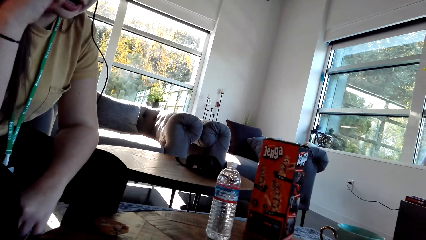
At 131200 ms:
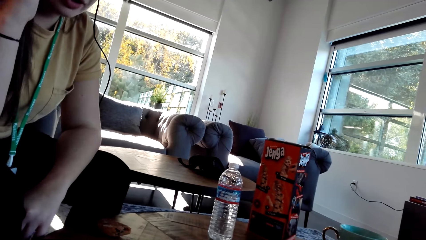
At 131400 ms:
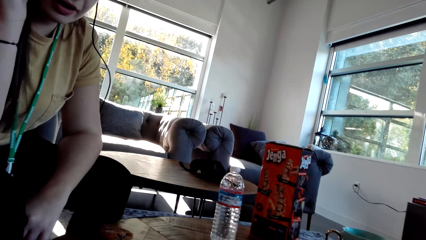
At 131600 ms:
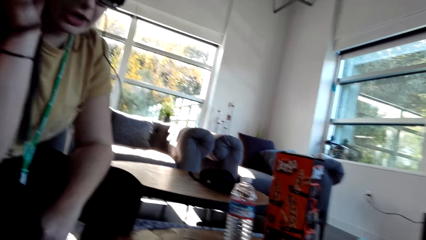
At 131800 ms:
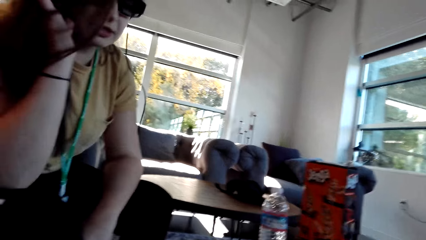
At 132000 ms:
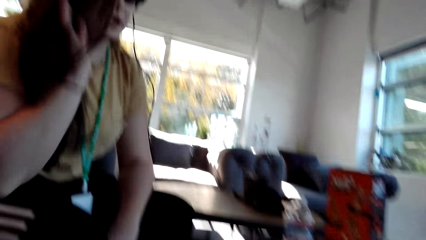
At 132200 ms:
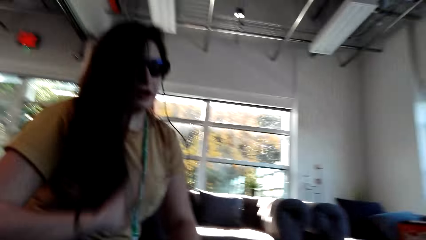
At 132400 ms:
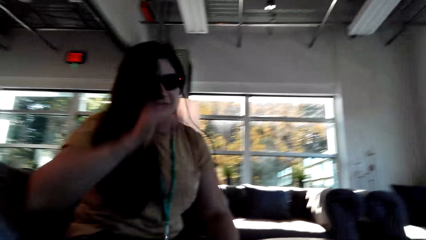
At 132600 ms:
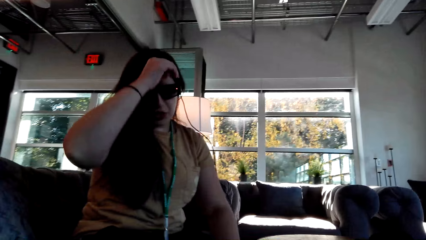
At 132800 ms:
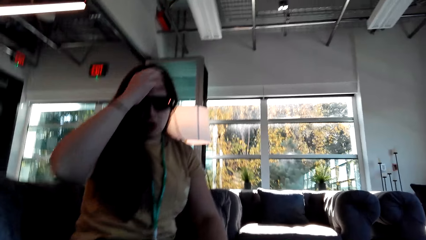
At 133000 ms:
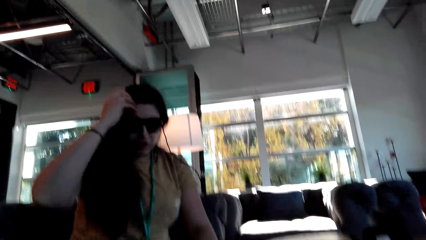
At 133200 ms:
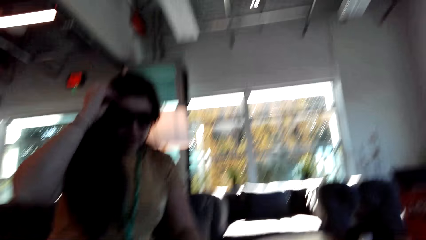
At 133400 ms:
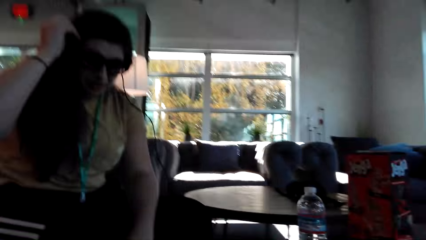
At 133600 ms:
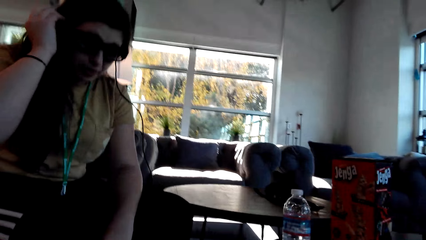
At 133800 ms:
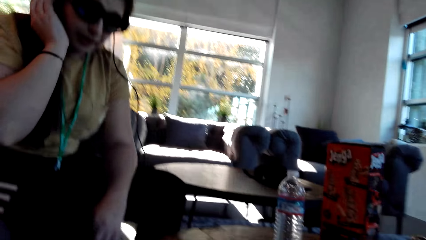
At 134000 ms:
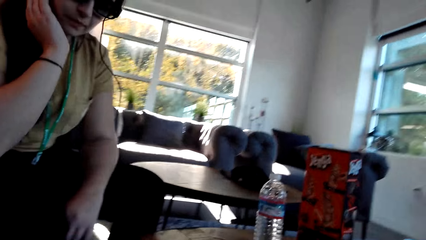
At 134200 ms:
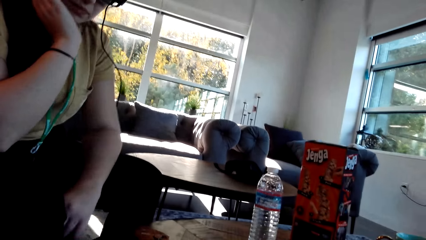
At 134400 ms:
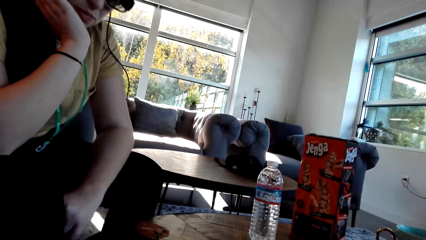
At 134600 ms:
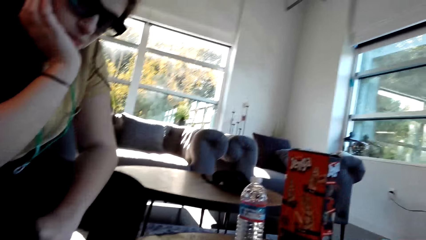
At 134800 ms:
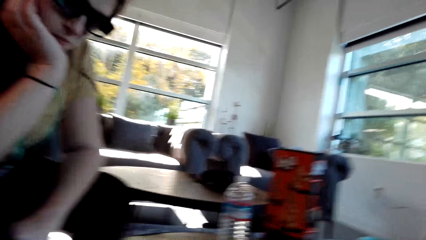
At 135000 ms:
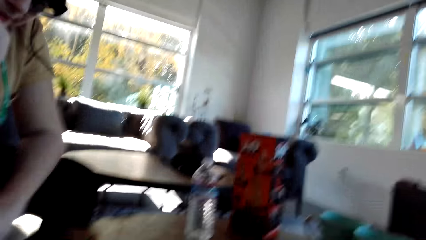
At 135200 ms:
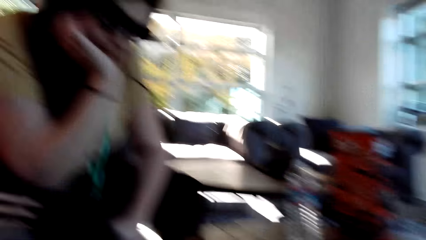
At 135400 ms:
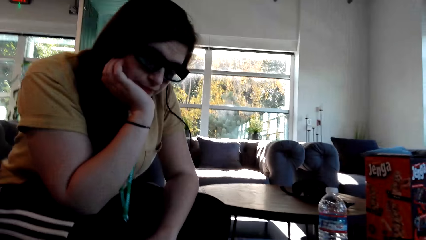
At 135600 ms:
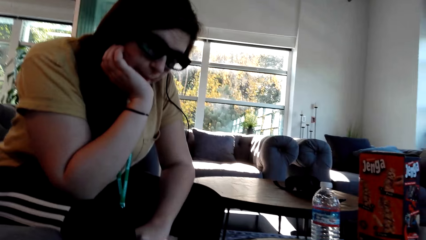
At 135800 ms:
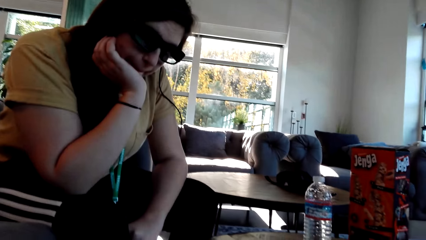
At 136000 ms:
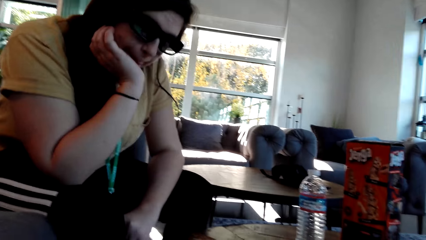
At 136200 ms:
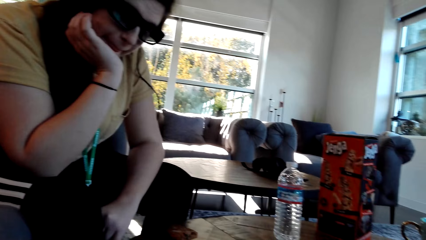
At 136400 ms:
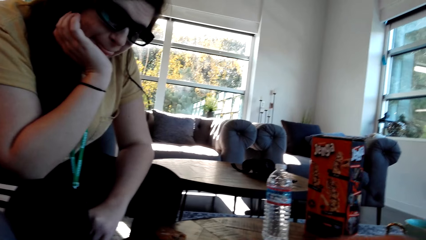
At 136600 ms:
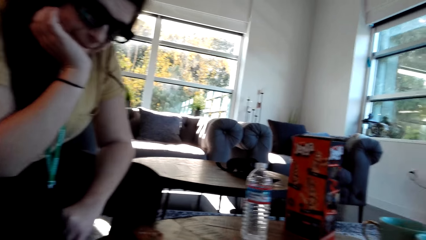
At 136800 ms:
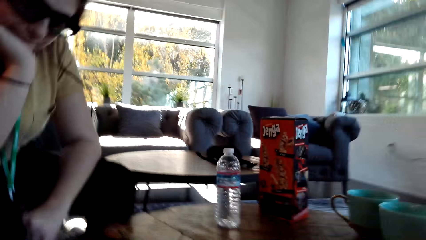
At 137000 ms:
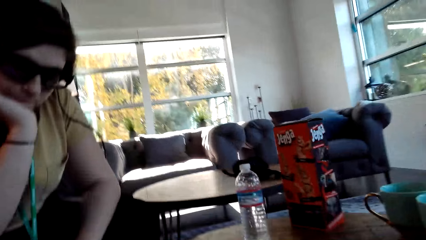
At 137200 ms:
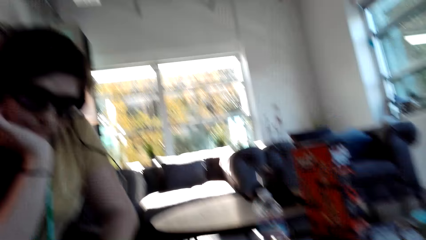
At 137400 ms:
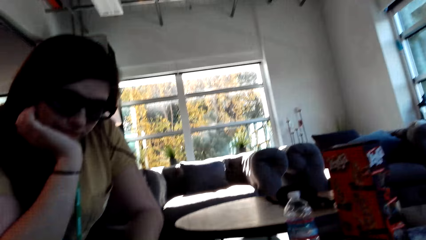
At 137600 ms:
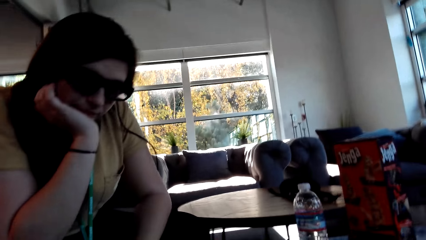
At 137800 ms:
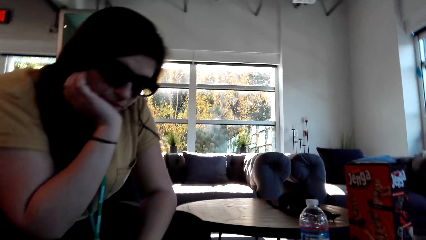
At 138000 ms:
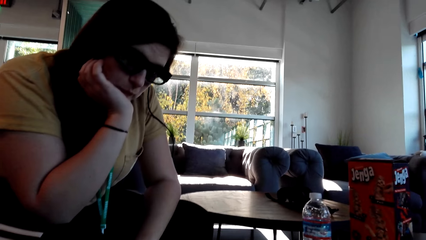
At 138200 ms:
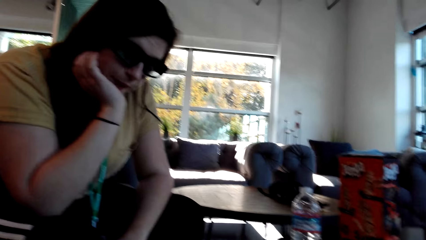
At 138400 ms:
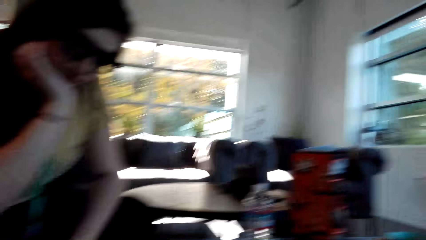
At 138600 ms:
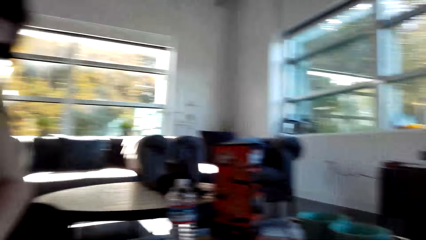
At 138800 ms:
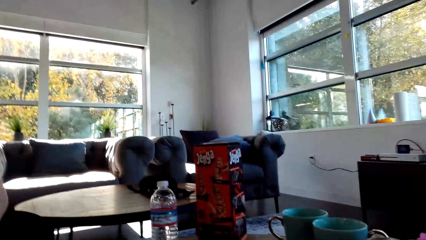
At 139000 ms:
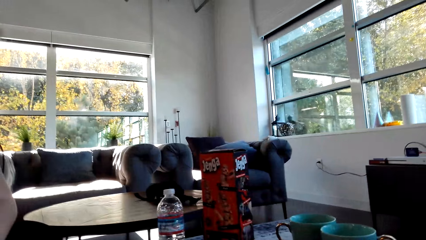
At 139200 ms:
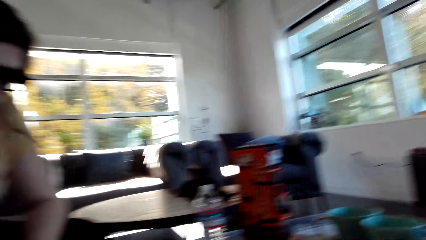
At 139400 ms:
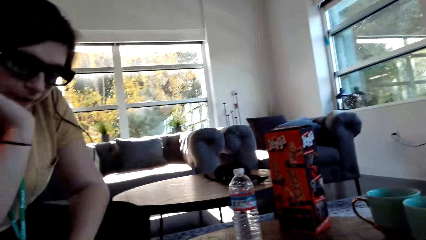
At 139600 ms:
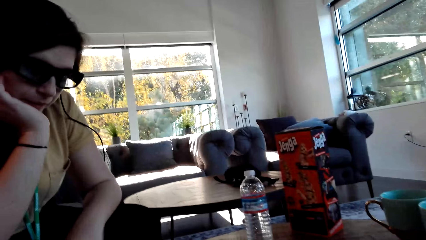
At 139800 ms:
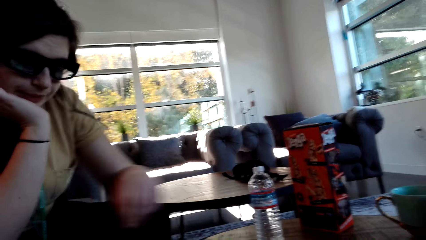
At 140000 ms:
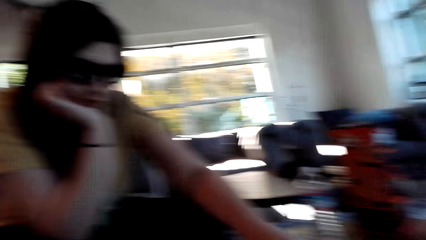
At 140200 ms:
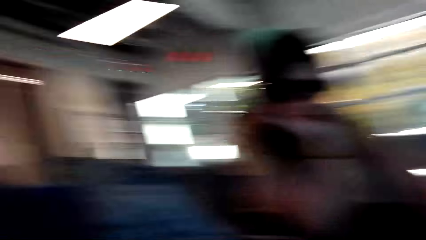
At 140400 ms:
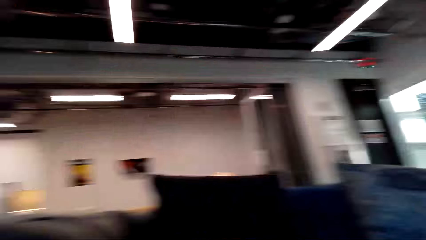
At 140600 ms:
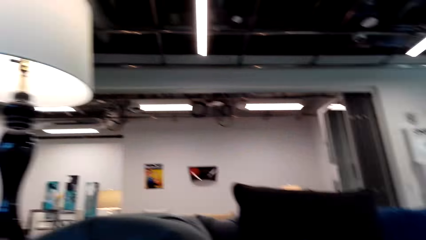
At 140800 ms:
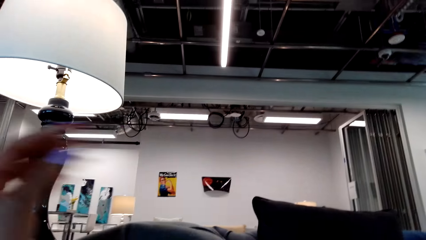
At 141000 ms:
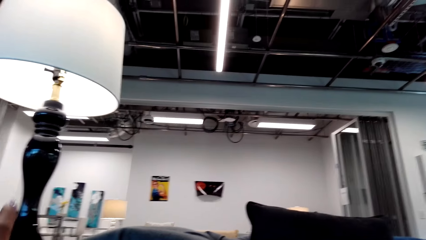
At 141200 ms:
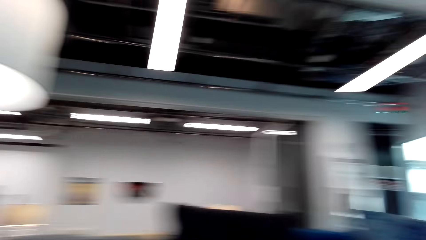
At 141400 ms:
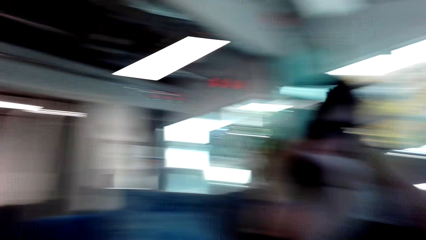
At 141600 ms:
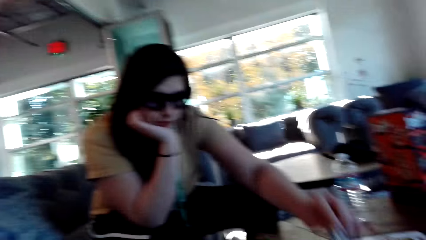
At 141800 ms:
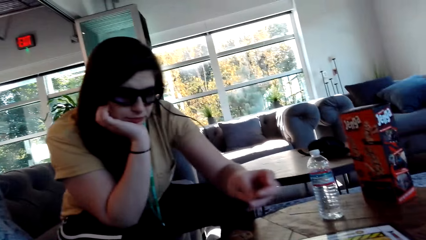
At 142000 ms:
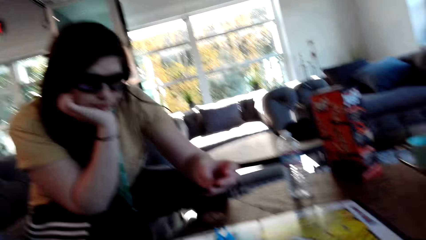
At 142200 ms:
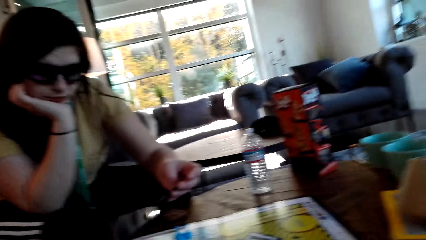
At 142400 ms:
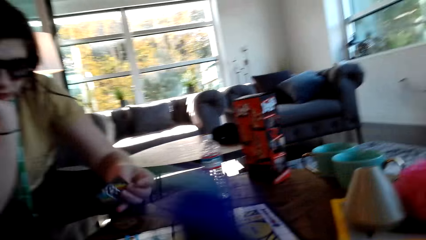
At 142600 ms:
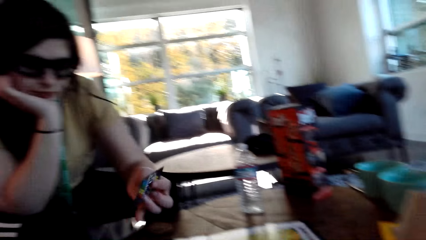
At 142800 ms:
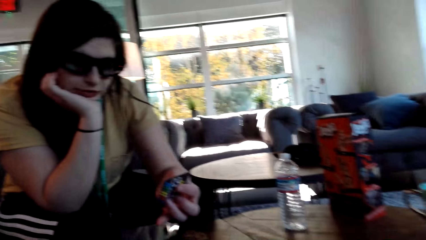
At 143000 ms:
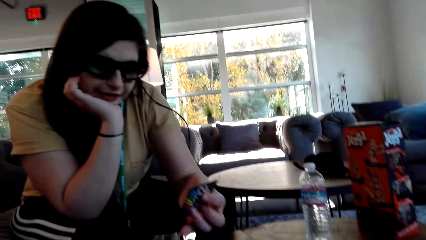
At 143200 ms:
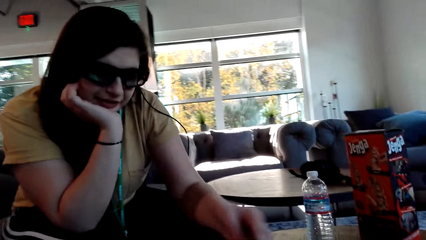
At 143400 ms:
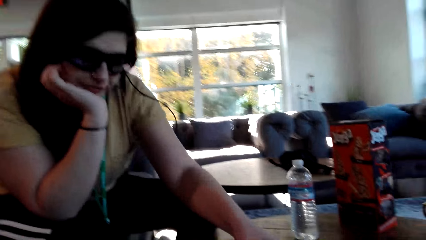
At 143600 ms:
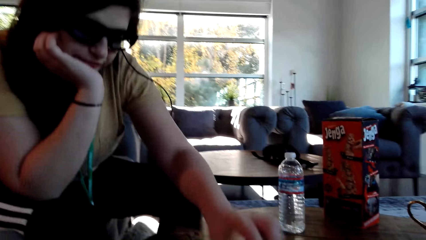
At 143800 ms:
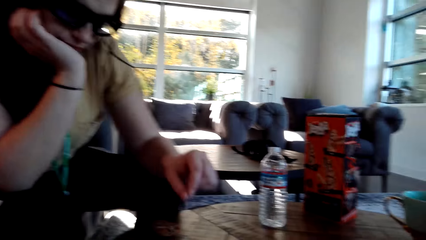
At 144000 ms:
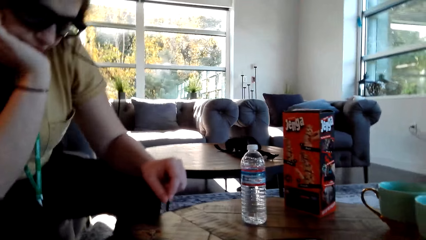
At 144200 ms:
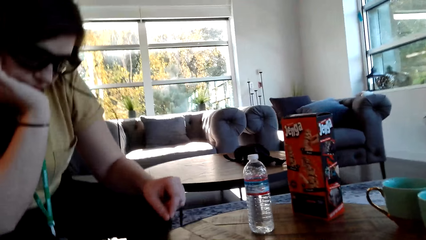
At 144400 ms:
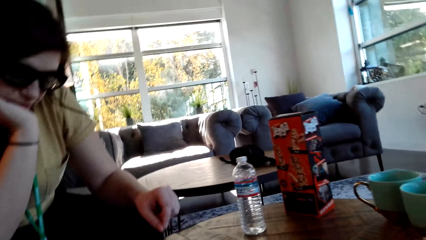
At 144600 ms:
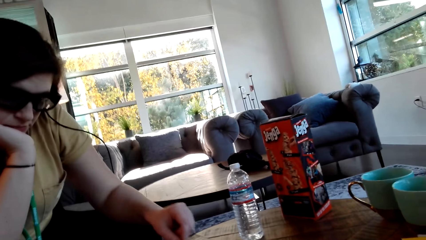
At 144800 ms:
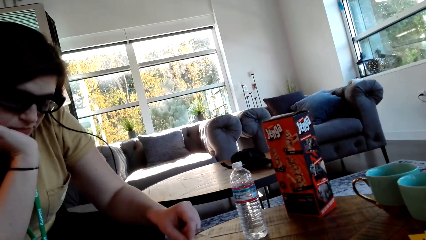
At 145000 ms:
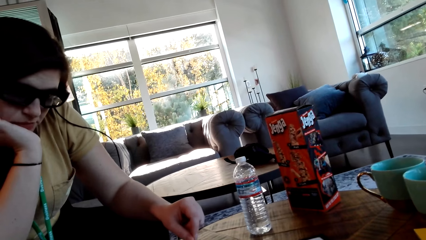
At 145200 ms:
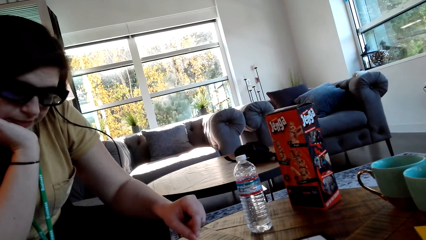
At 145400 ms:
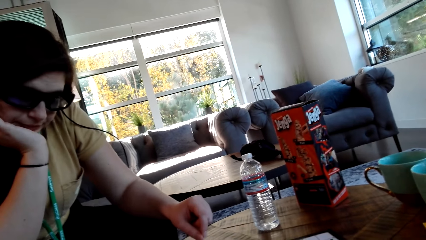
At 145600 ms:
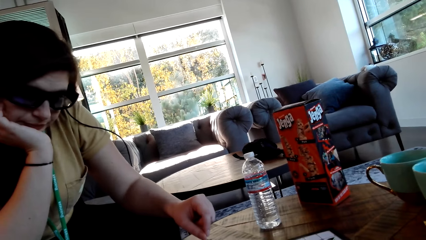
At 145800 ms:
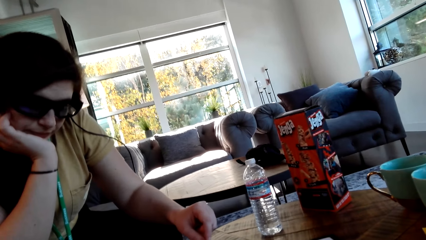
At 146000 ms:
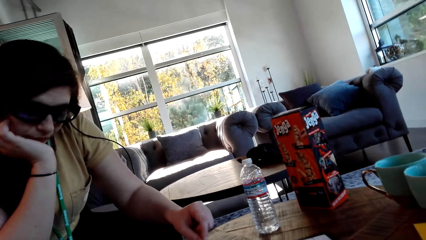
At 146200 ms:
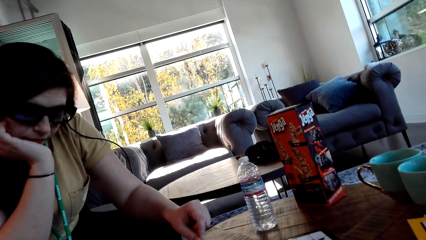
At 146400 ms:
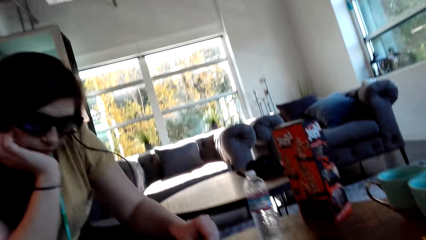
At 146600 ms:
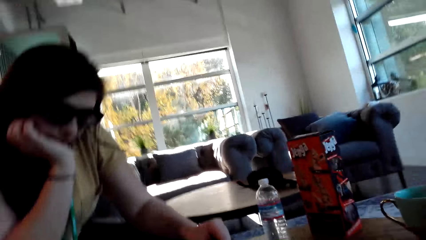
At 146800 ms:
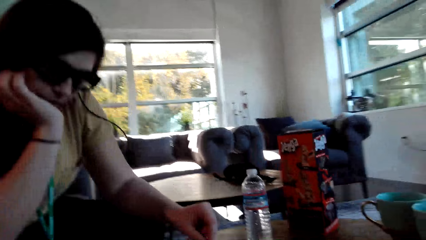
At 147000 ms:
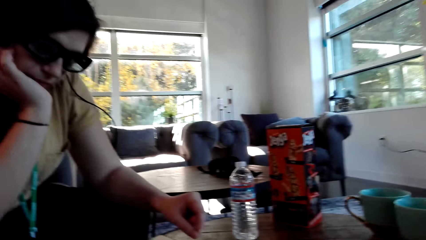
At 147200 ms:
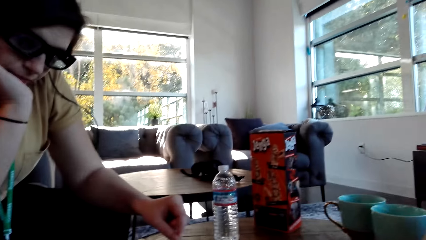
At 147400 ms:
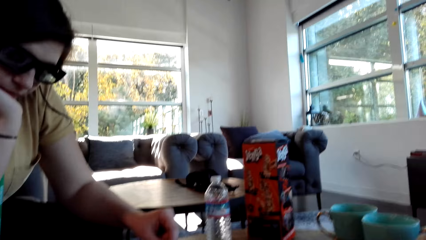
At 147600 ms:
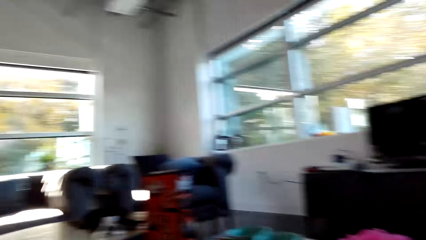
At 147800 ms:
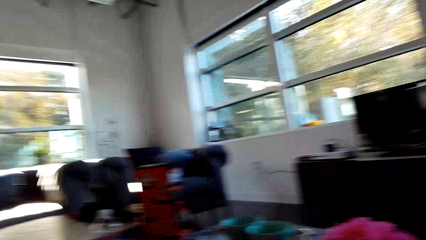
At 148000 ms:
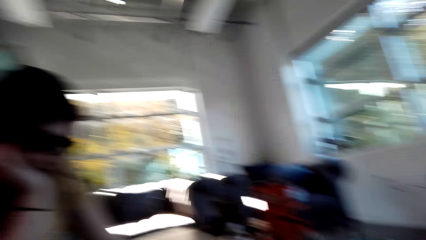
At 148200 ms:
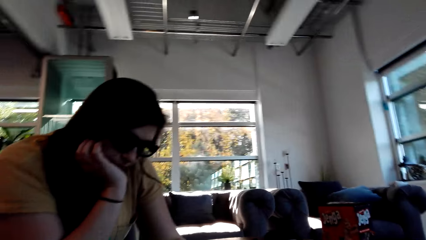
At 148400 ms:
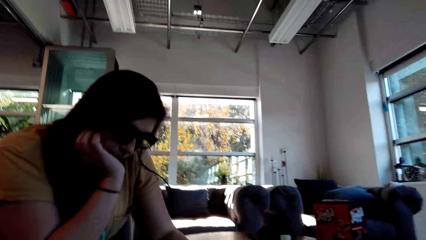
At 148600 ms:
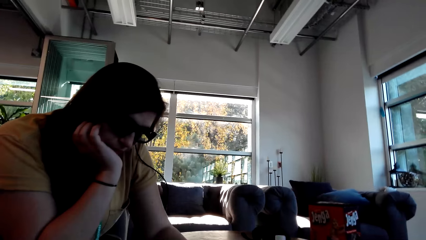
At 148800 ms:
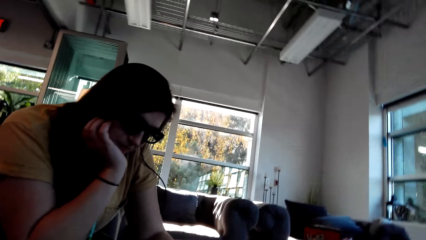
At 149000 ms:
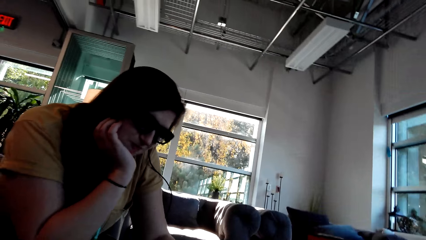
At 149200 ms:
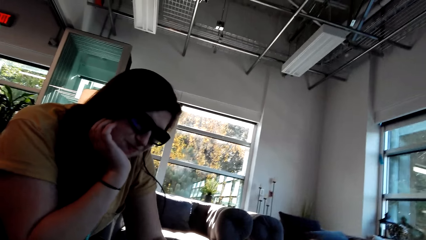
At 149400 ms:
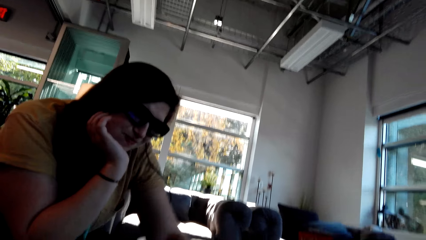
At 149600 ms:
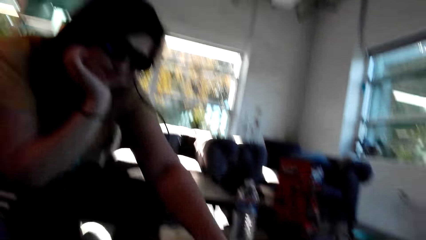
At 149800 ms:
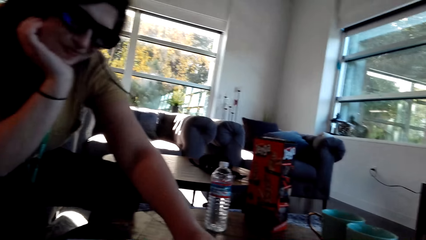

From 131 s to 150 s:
A woman flips her hair. The camera wearer turns around the room. The woman plays the Sorry game. The camera wearer looks around the house. The woman picks up a card and puts the card on the board. The camera wearer turns around the room. They dialogue with the woman.
